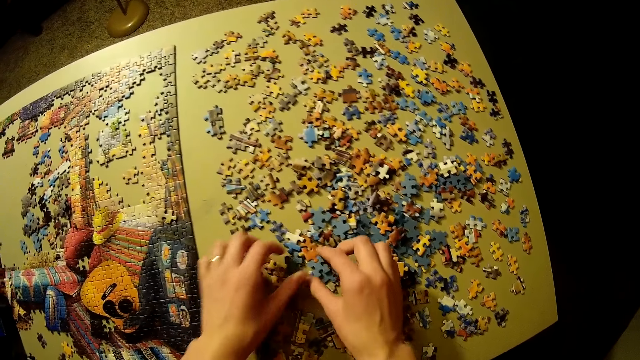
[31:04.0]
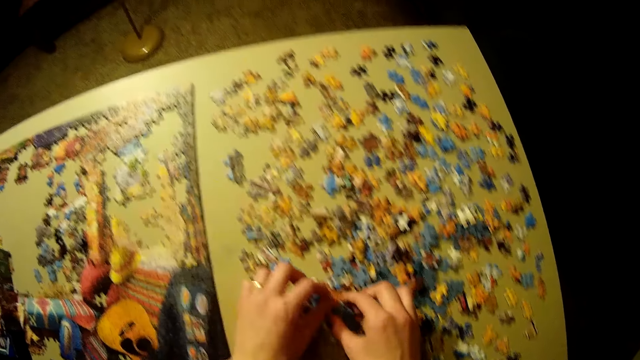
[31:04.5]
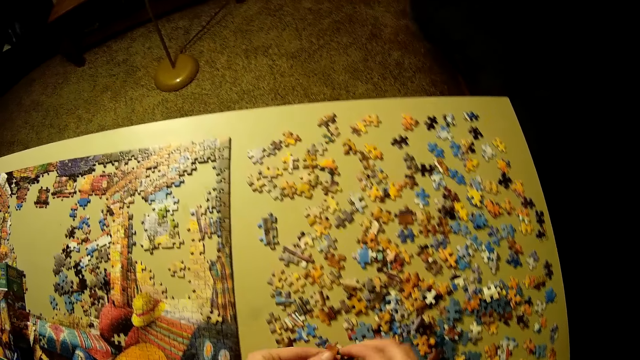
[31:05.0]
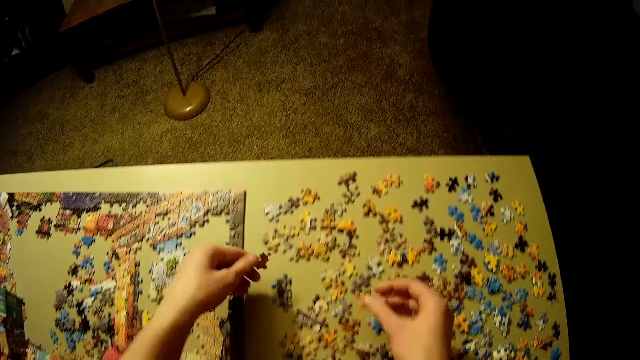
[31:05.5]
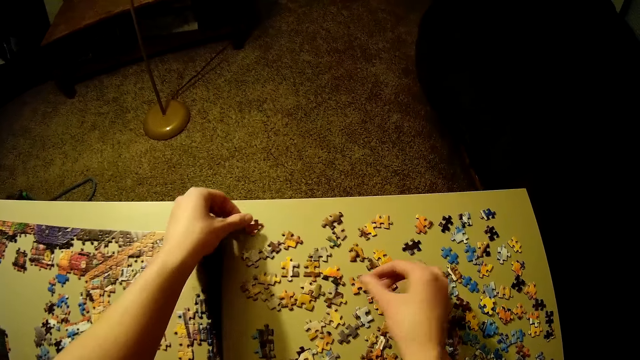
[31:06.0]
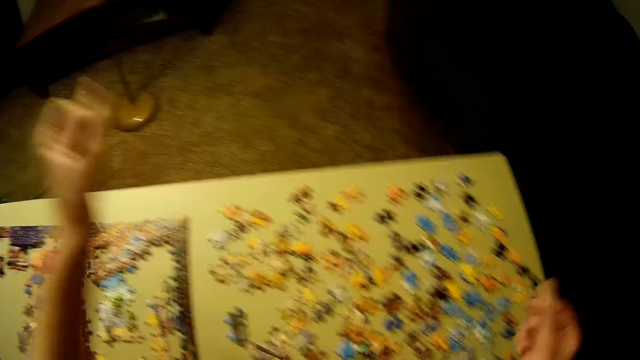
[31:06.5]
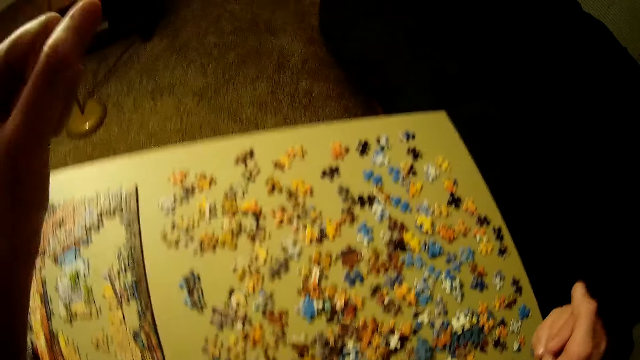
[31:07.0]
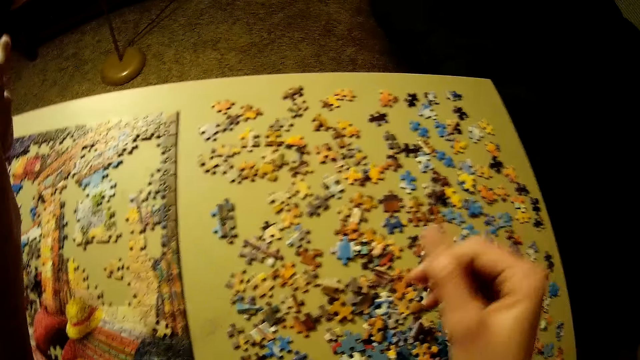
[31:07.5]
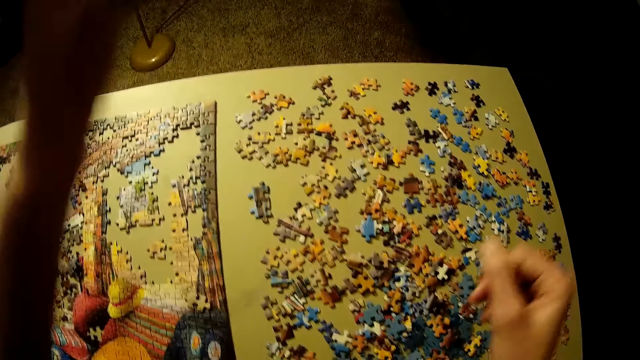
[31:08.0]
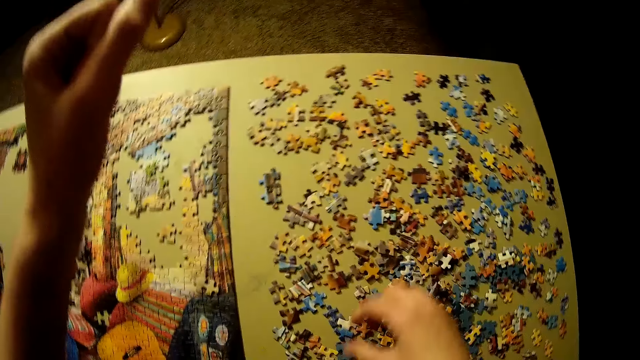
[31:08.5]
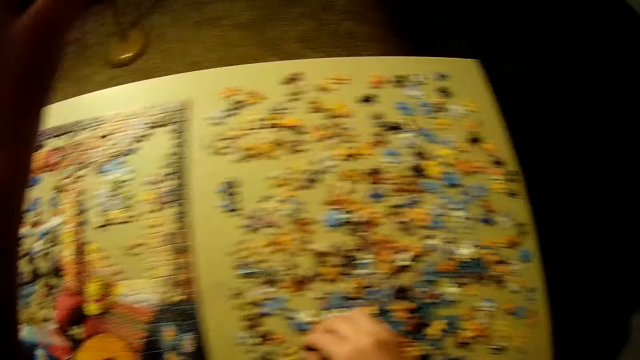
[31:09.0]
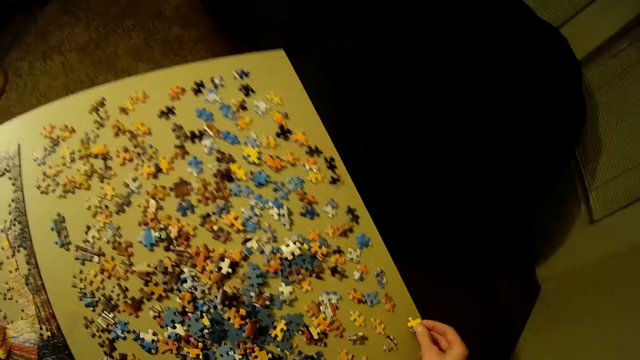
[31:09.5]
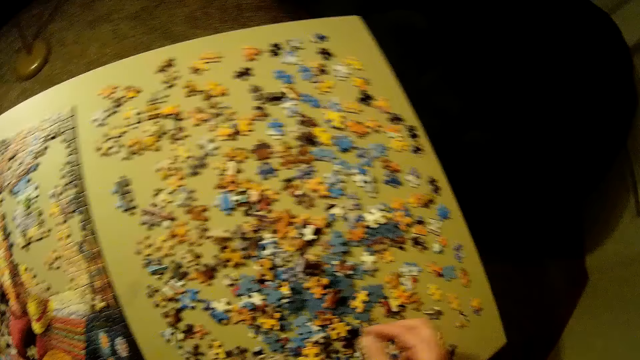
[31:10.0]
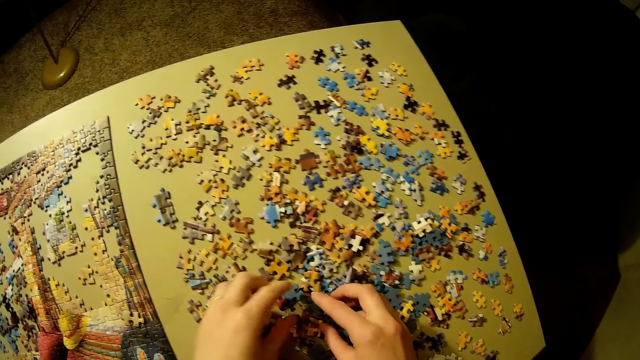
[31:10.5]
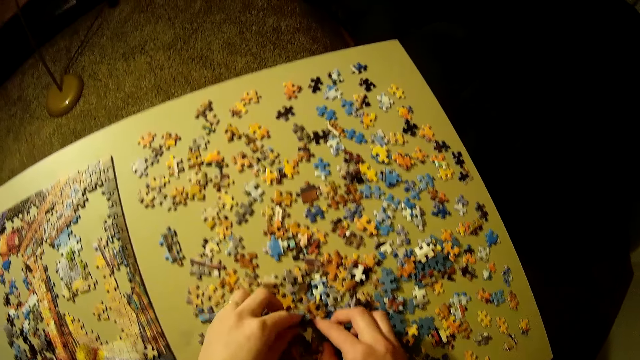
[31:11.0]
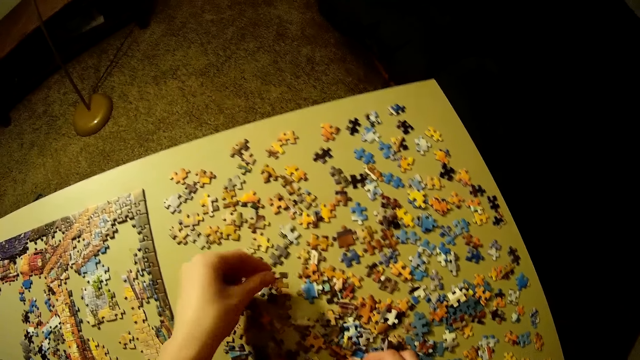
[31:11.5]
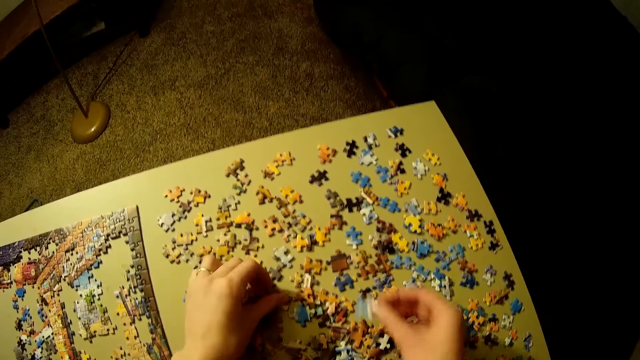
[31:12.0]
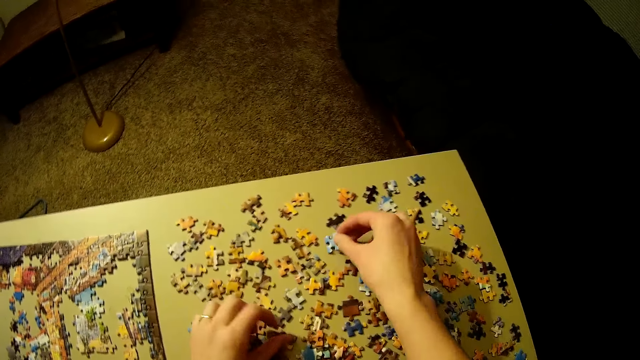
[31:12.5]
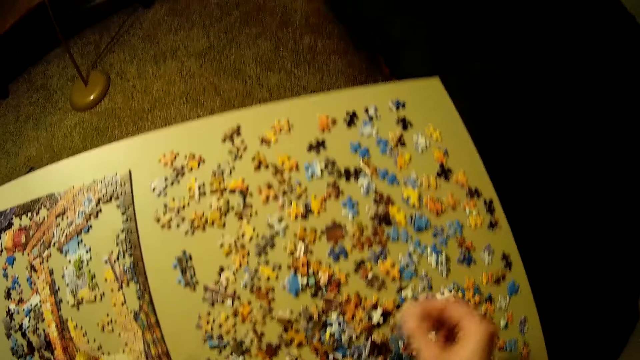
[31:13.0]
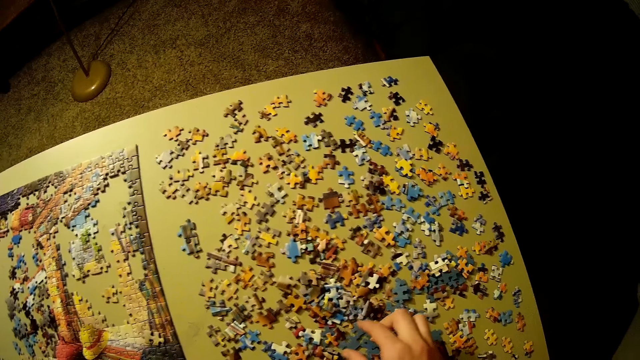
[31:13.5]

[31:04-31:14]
The camera wearer picks the puzzle pieces and puts the puzzle pieces on the table. He lifts his hands. He moves his hands. He picks the puzzle pieces. He adjusts the pieces of the puzzle on the table. He puts the puzzle pieces on the table.

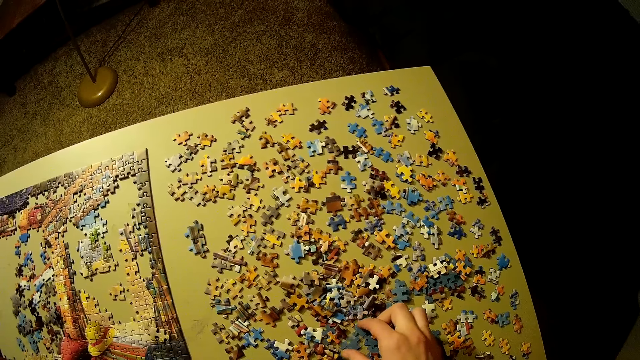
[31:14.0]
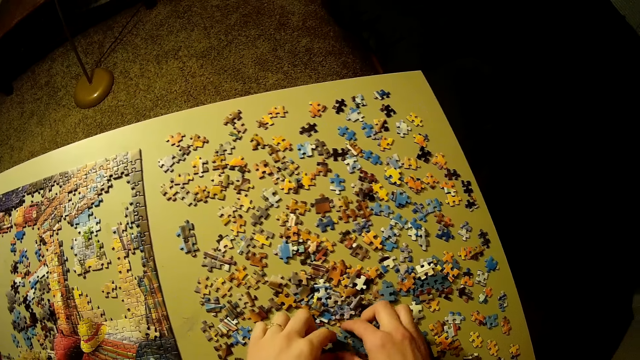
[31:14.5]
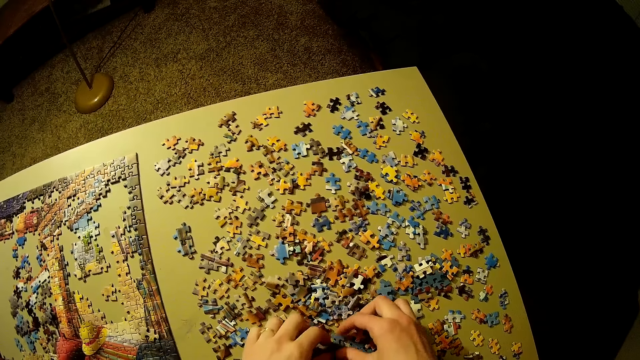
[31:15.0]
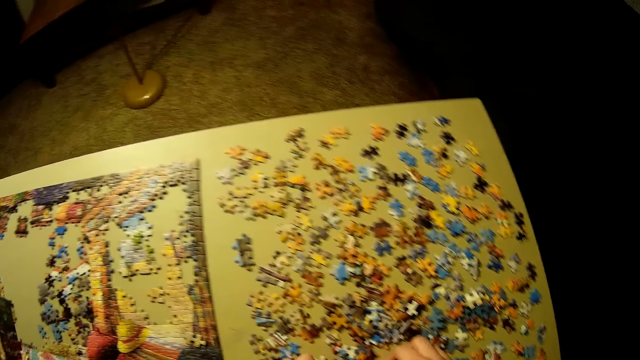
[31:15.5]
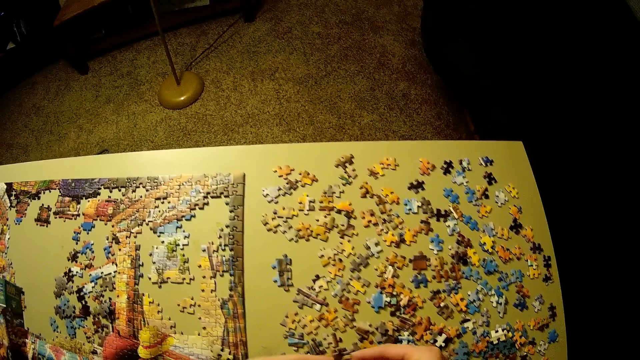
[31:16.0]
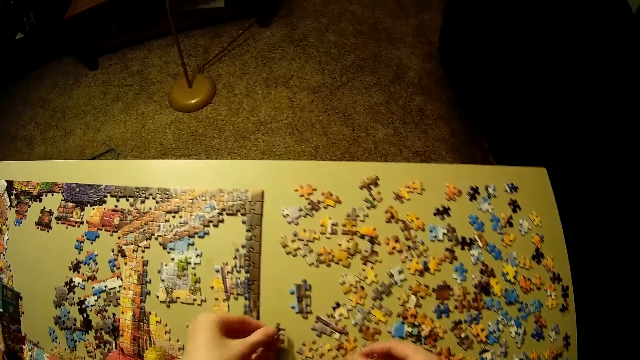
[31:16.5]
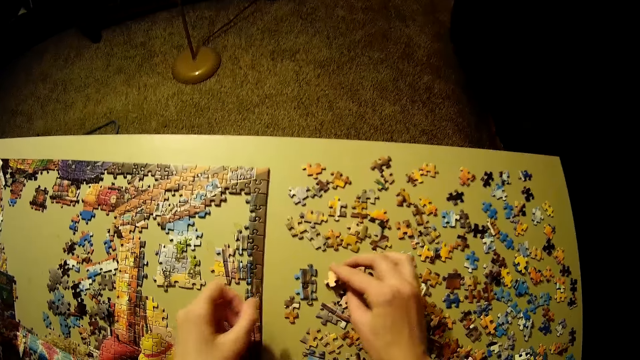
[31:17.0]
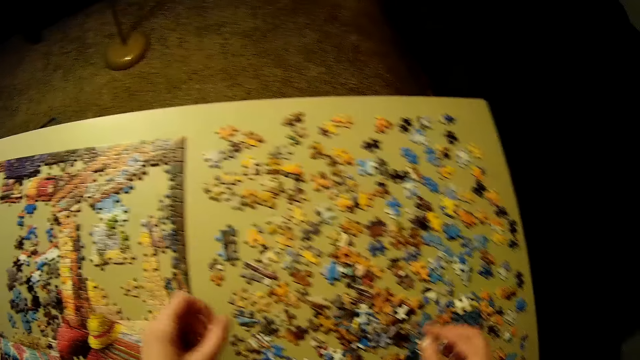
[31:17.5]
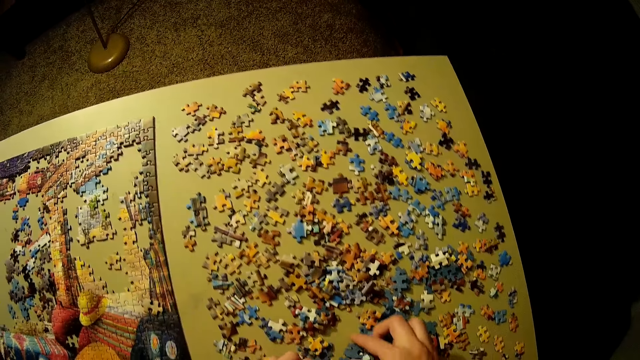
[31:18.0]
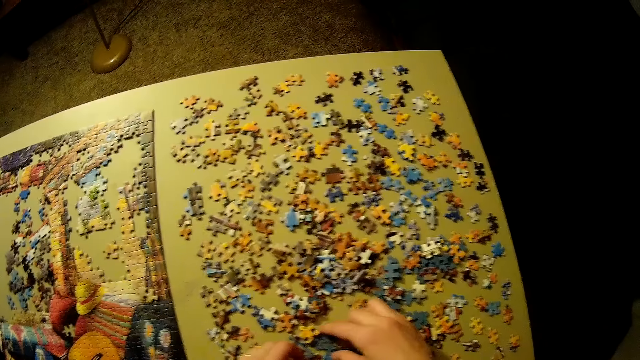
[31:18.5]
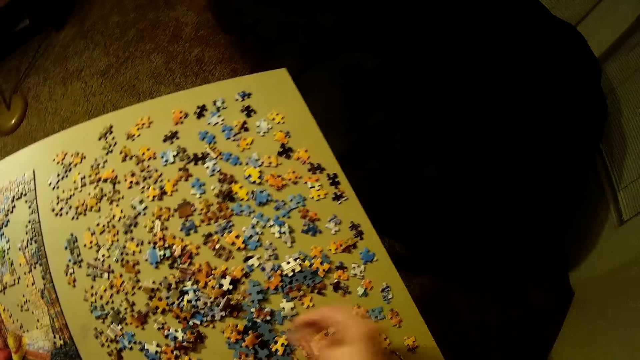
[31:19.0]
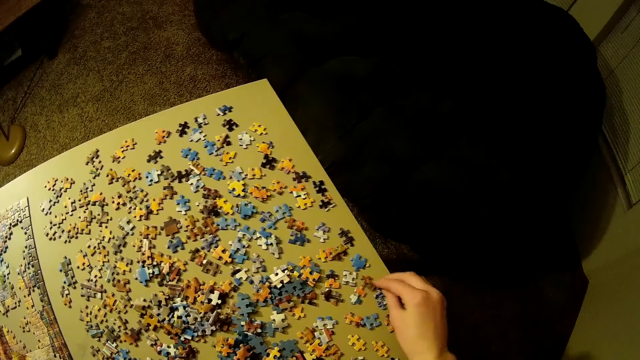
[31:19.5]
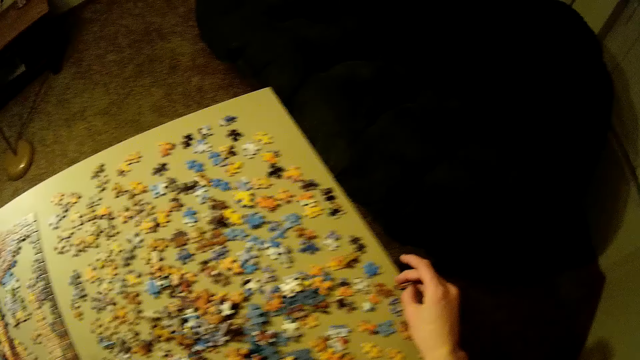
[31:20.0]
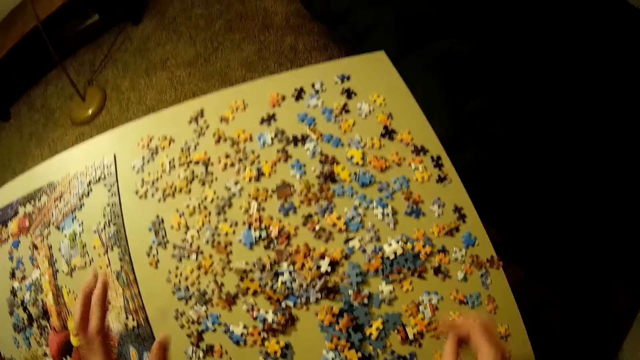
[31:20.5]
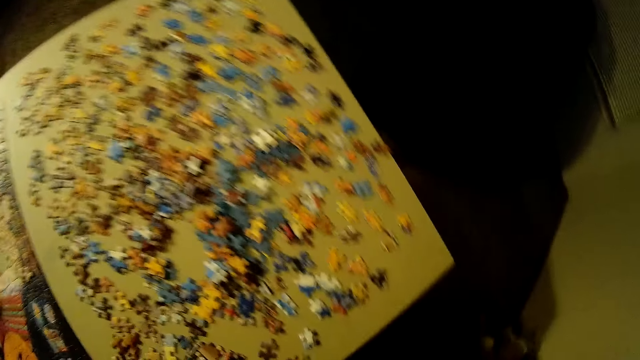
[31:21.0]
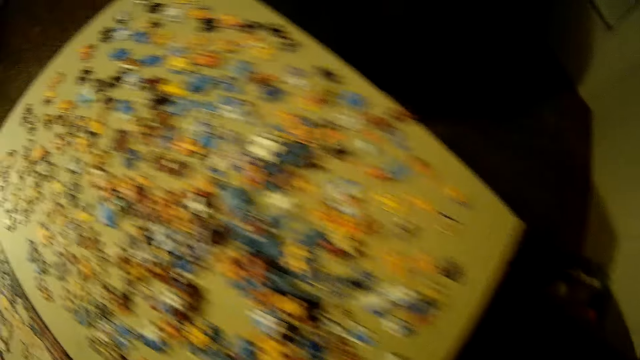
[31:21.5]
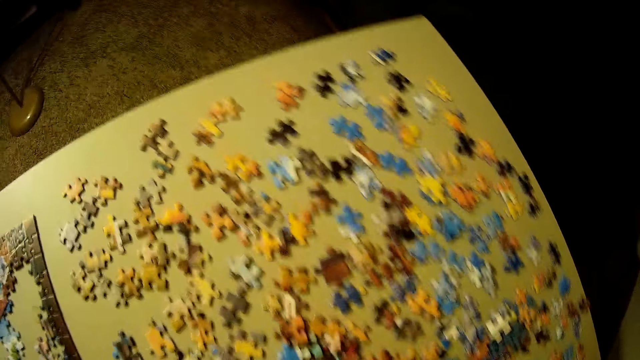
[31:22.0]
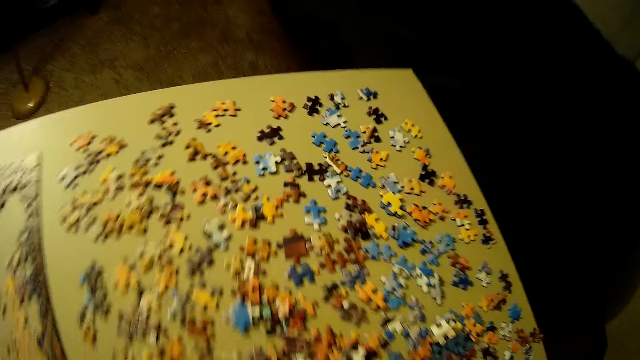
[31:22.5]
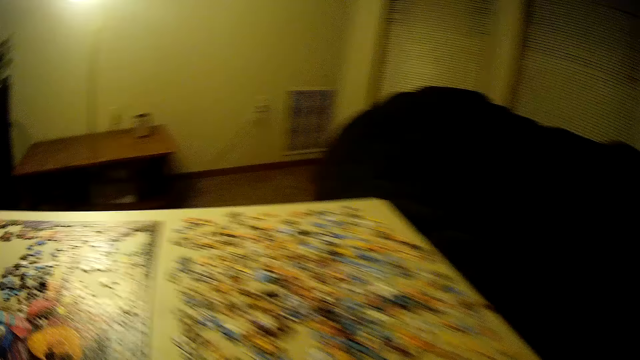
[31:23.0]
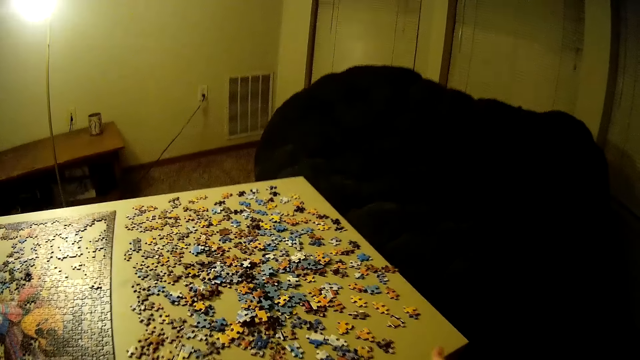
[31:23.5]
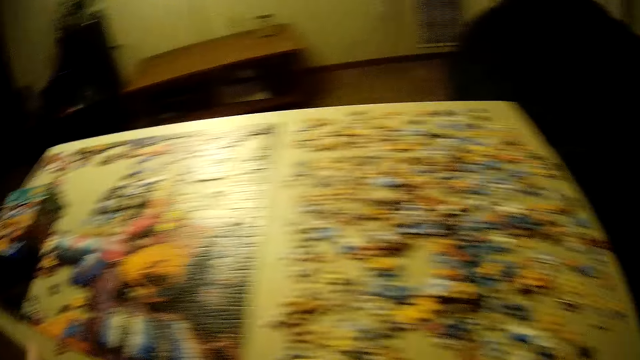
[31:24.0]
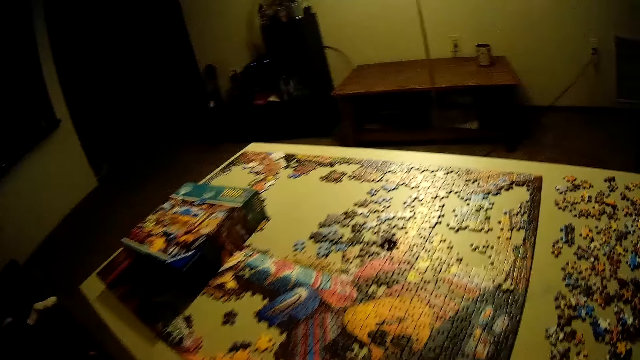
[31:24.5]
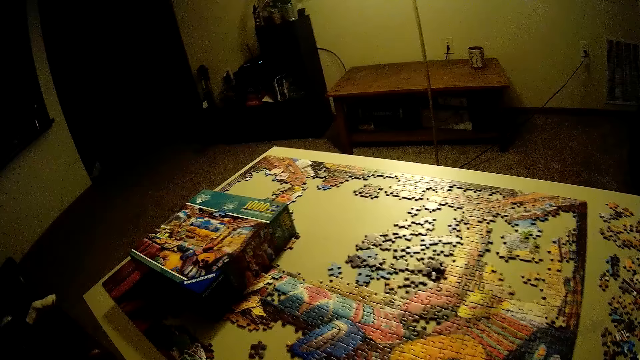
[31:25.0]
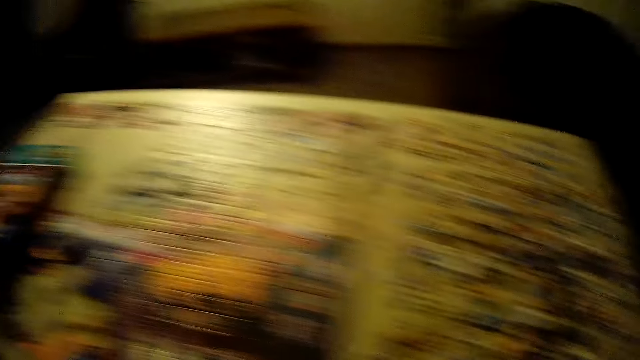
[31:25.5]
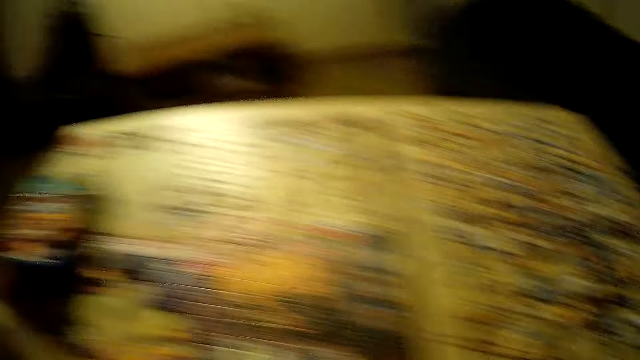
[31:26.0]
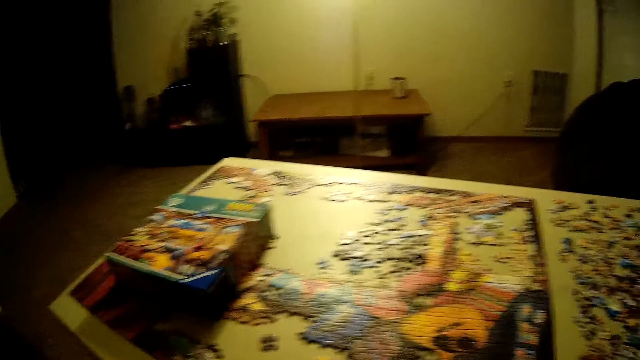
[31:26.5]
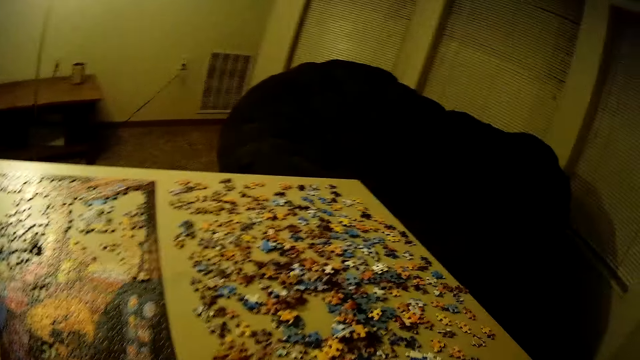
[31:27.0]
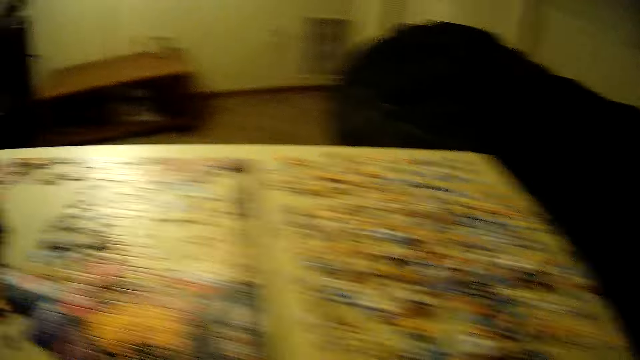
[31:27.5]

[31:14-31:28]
The camera wearer picks the puzzle pieces and puts the puzzle pieces on the table. They look around the room.
